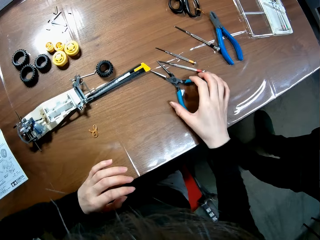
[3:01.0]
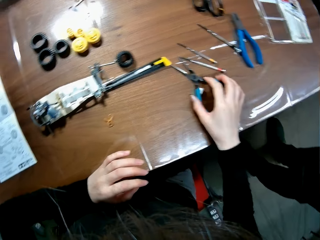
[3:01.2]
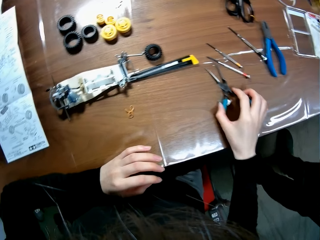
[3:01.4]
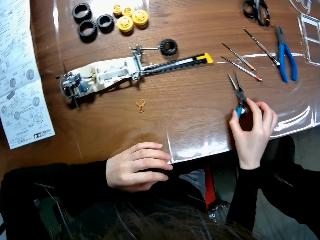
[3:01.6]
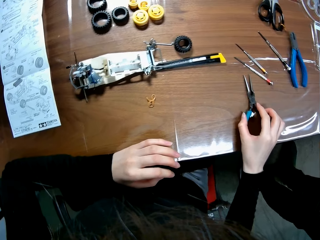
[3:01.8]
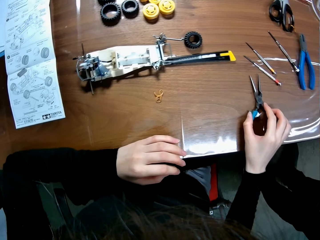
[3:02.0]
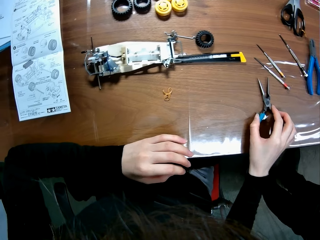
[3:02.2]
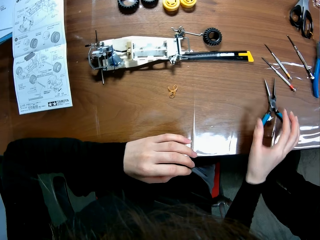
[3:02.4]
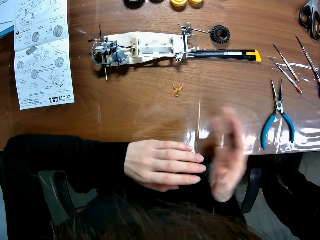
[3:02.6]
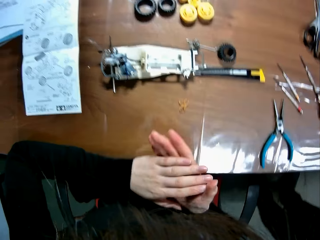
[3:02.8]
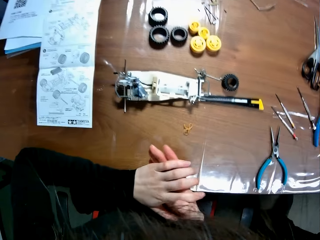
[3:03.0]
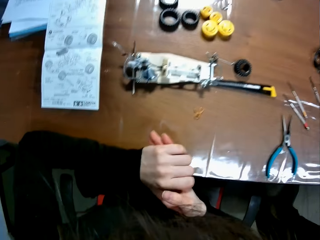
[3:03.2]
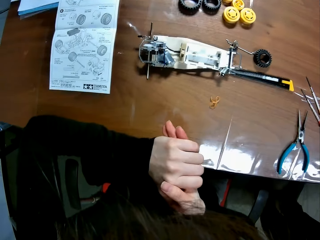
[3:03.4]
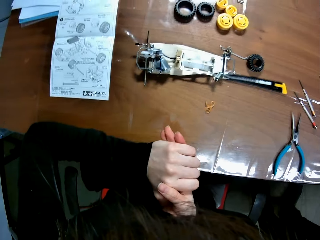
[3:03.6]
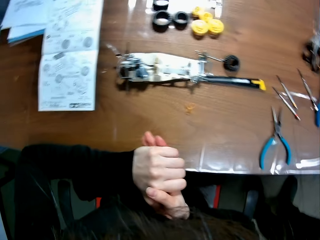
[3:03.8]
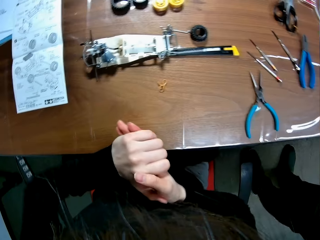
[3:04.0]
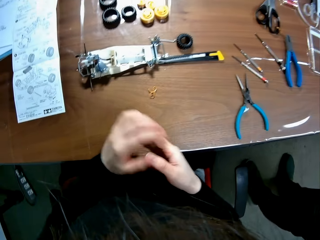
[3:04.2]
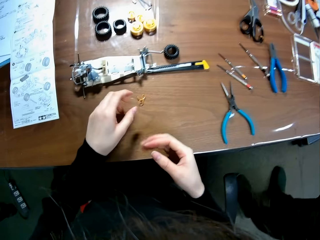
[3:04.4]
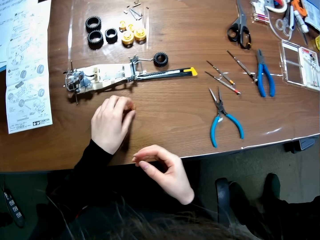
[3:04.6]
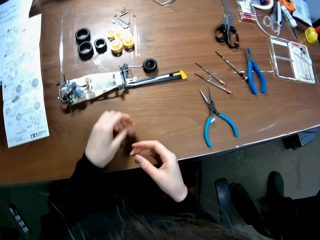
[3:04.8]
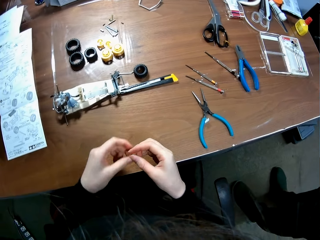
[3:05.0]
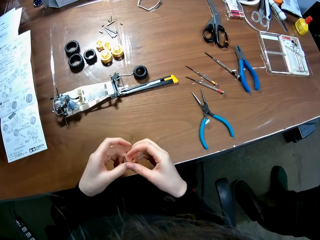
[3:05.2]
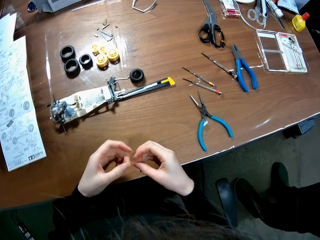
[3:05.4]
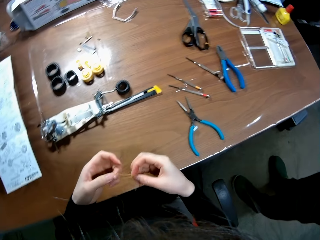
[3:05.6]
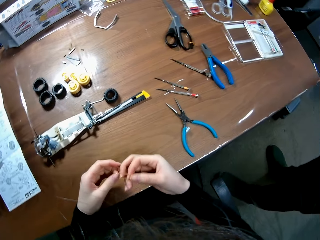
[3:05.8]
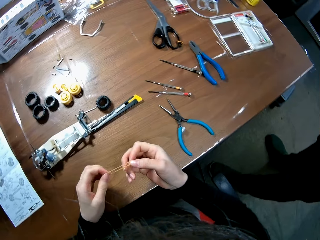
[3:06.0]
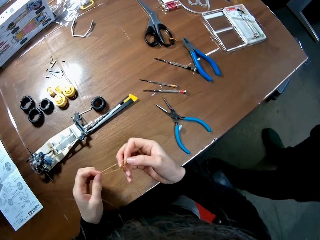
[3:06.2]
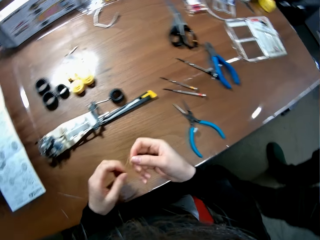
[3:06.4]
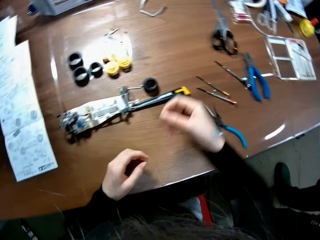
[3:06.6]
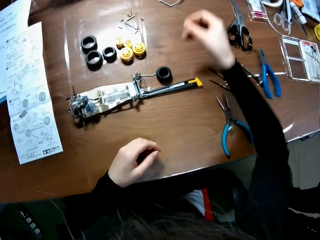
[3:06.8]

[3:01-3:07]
The camera wearer holds the needle nose pliers. They adjust the nose pliers on the table. They pick up a rubber band from the table.
